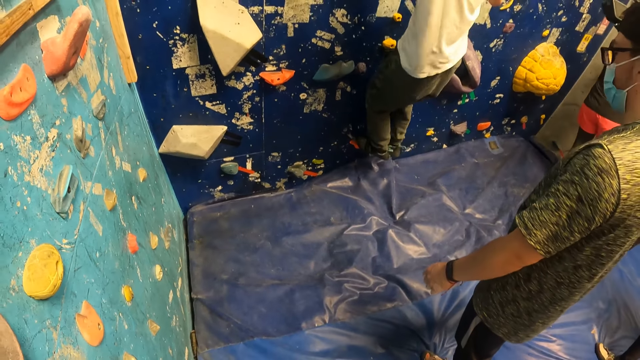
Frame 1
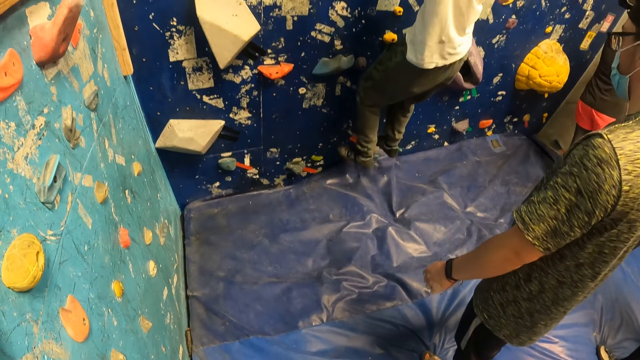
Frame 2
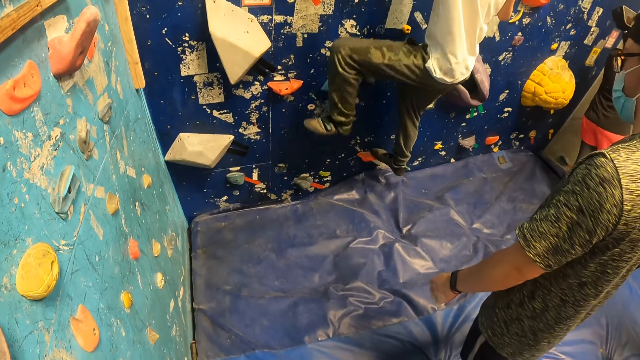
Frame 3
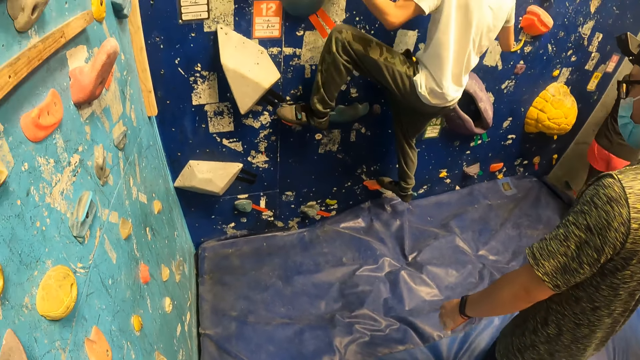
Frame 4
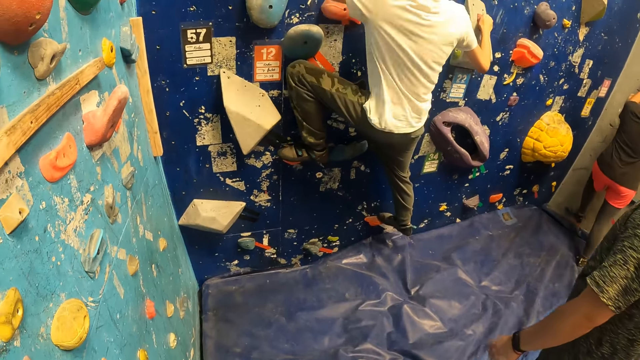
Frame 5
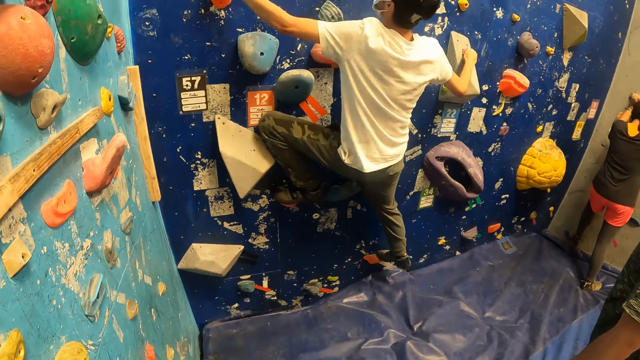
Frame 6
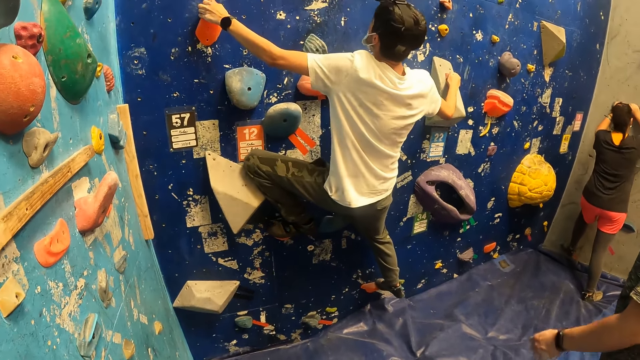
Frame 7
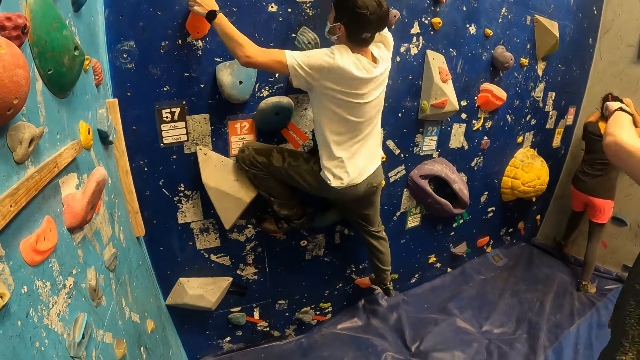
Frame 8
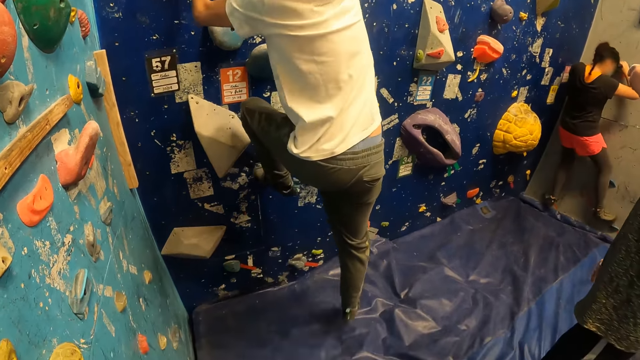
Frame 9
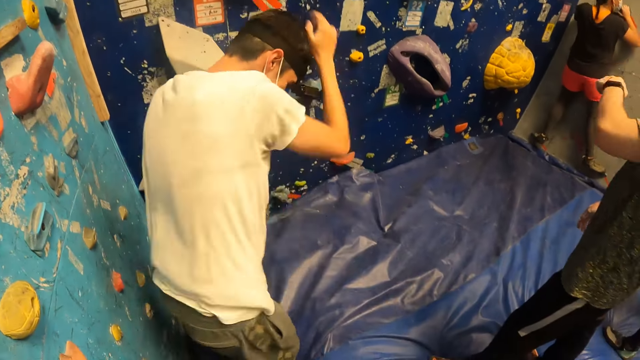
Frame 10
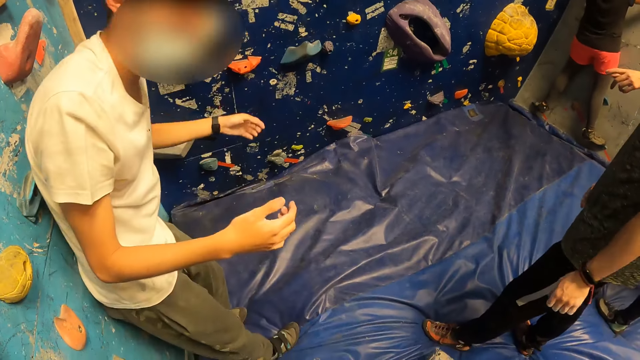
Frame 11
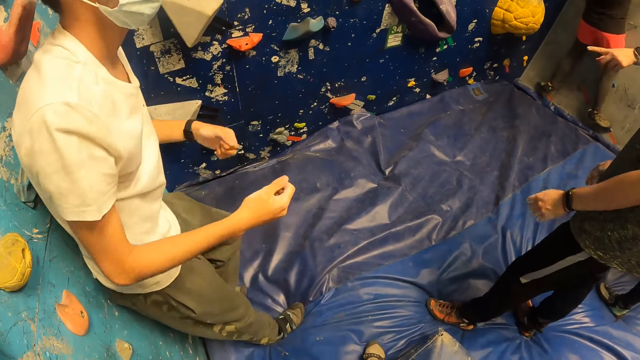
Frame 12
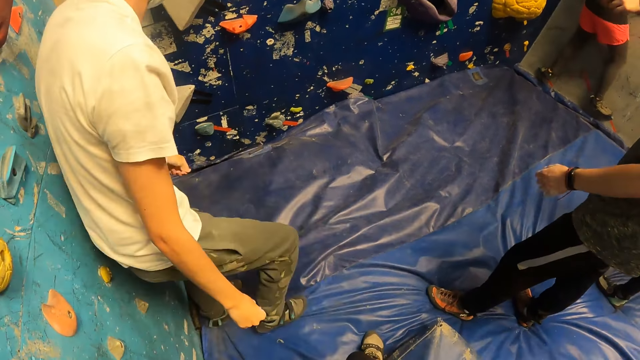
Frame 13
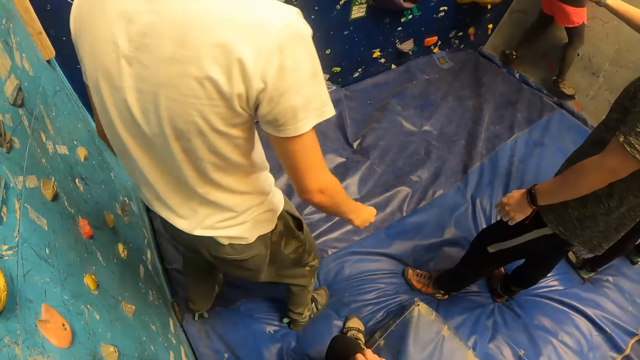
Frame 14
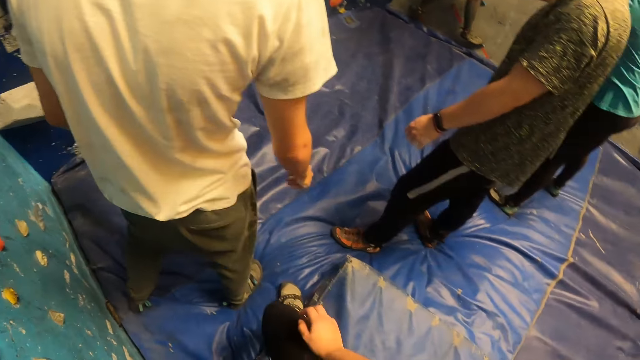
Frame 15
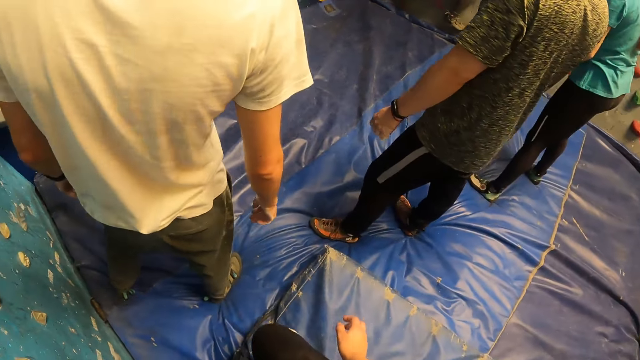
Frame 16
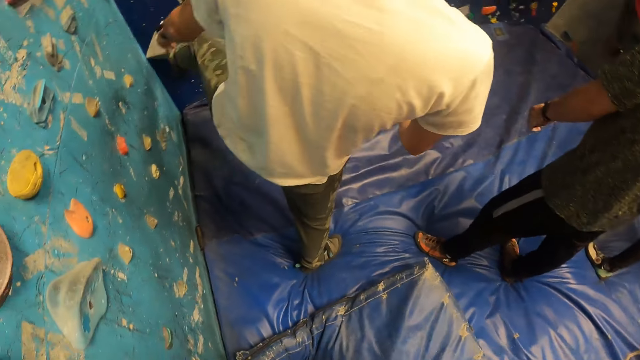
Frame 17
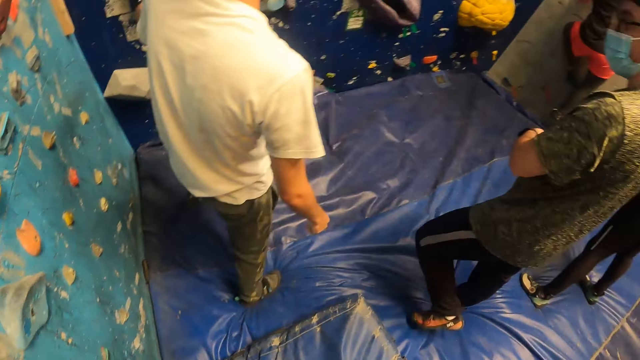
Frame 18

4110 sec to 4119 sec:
A woman climbs the bouldering wall. A man jumps down from the bouldering wall.

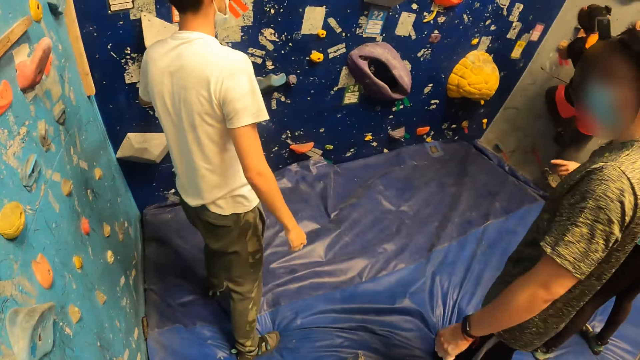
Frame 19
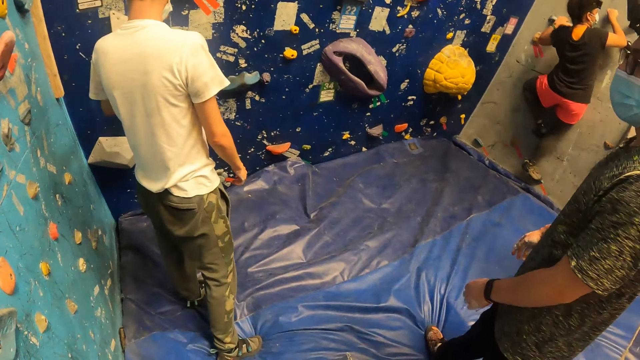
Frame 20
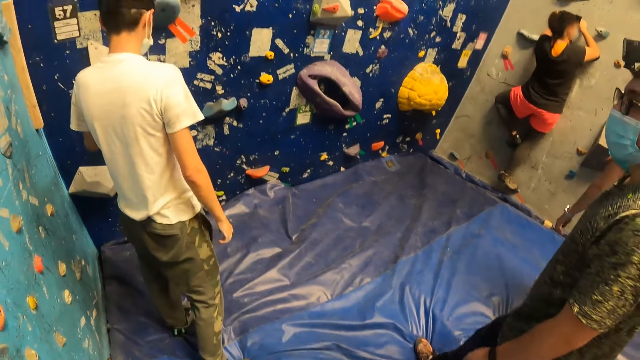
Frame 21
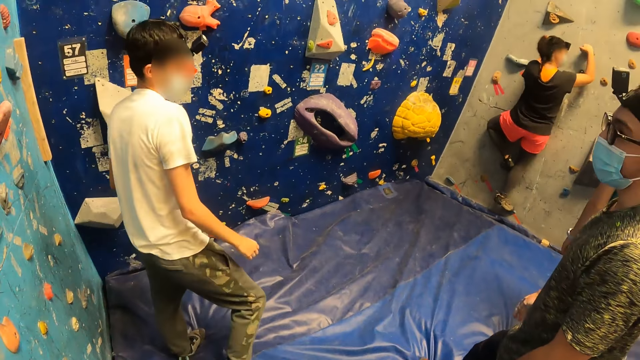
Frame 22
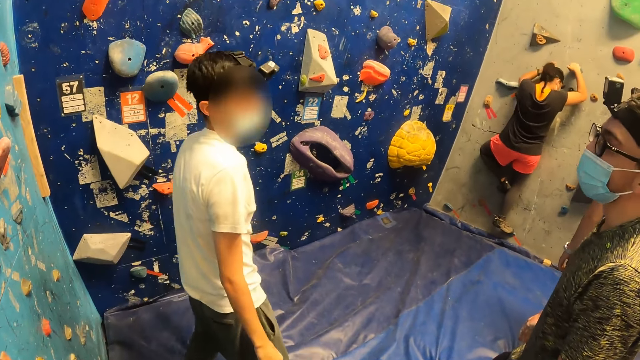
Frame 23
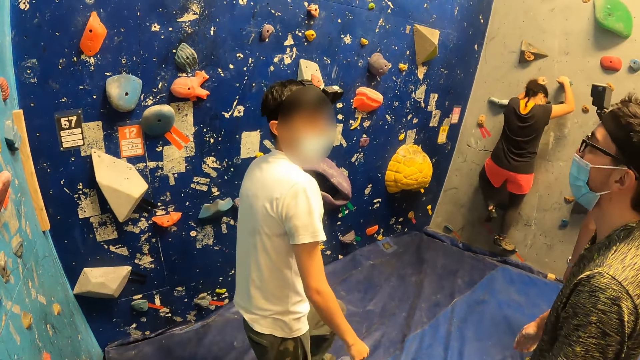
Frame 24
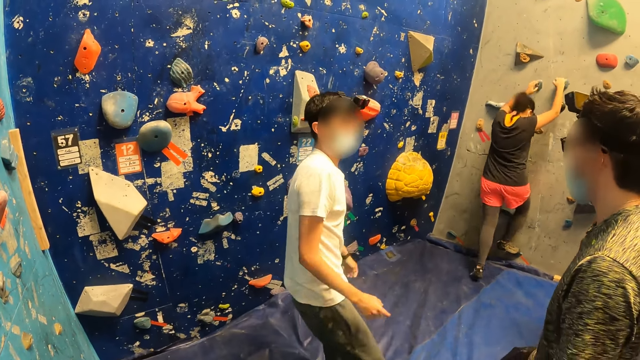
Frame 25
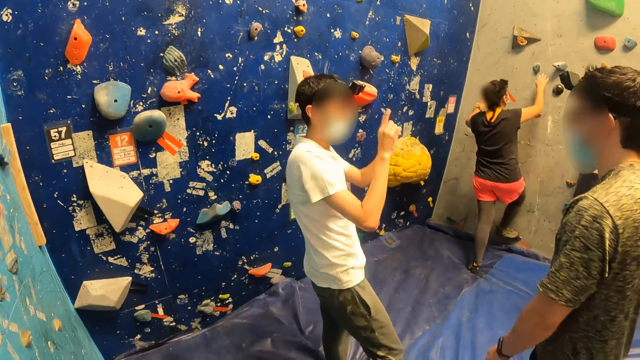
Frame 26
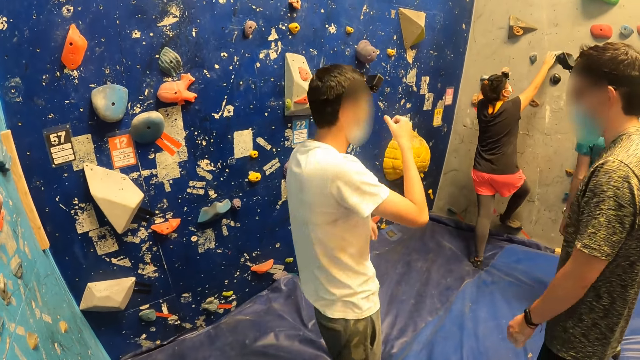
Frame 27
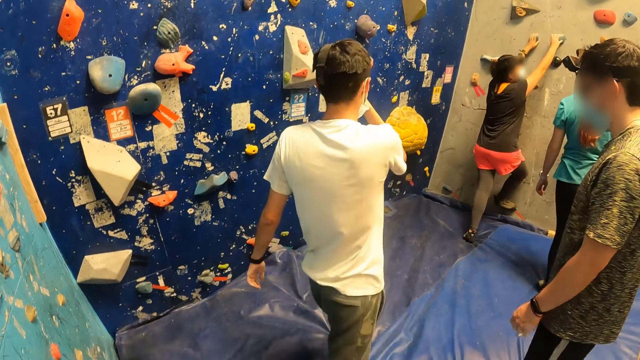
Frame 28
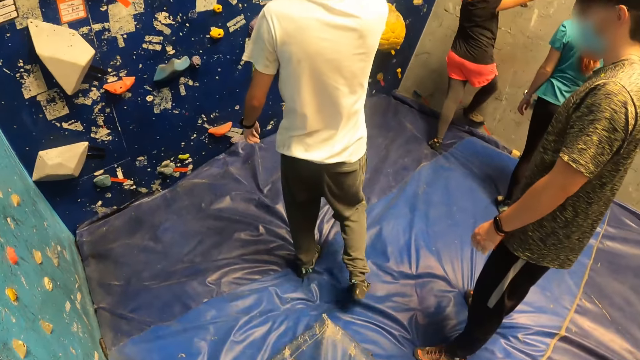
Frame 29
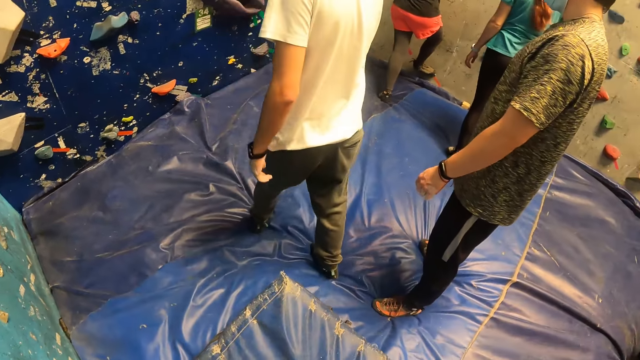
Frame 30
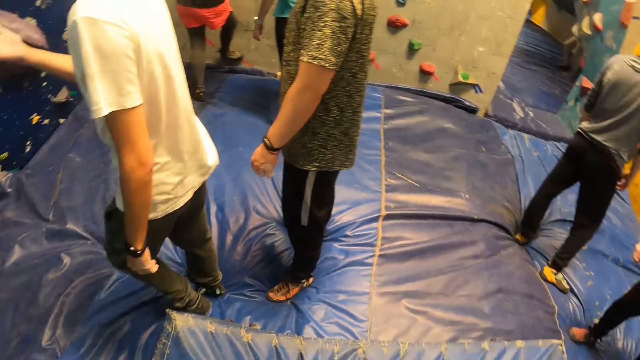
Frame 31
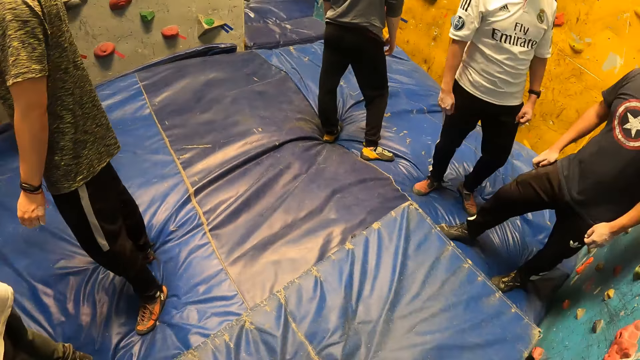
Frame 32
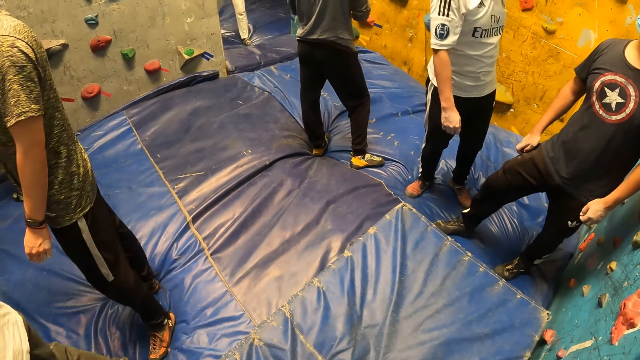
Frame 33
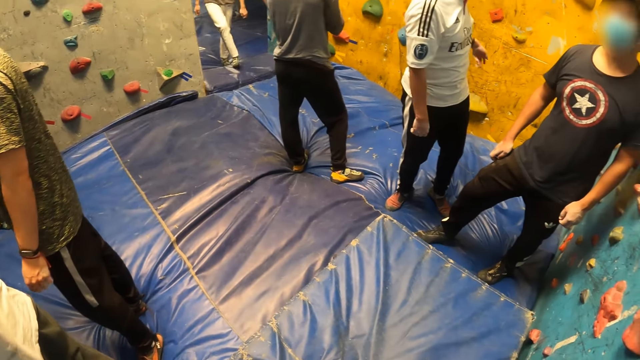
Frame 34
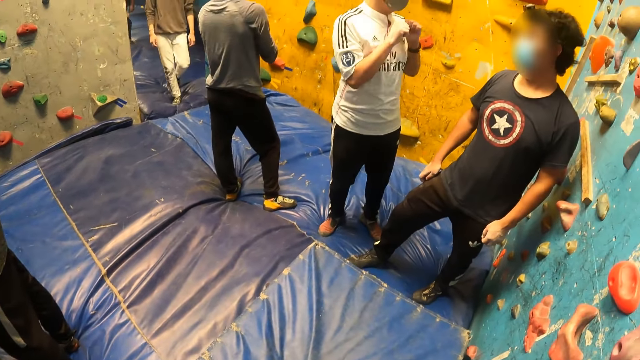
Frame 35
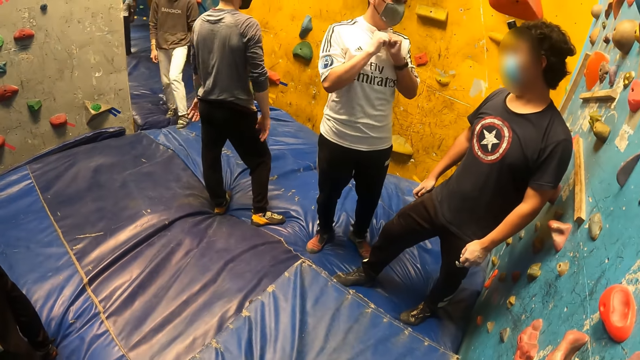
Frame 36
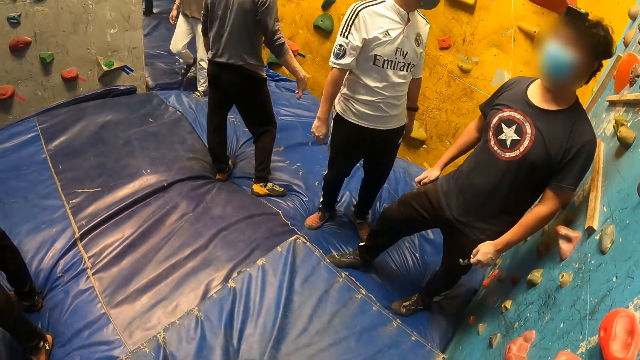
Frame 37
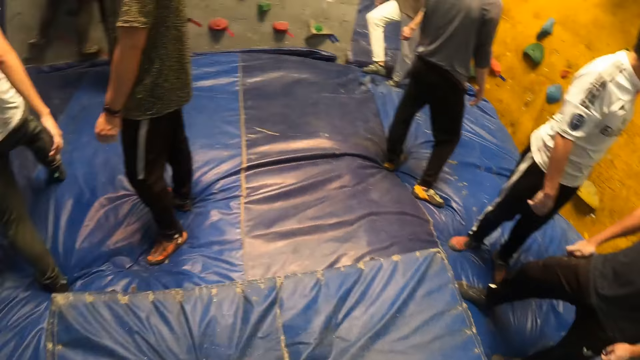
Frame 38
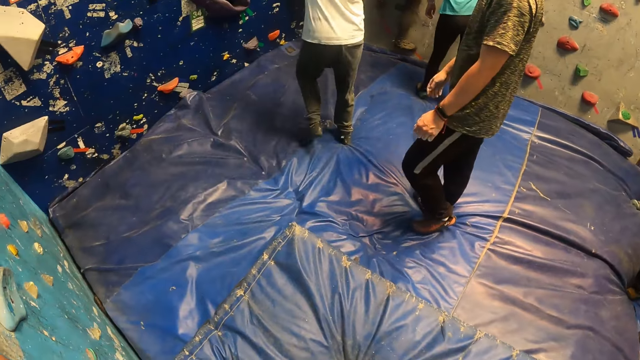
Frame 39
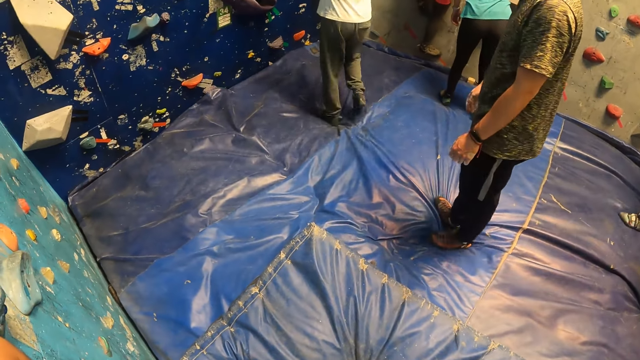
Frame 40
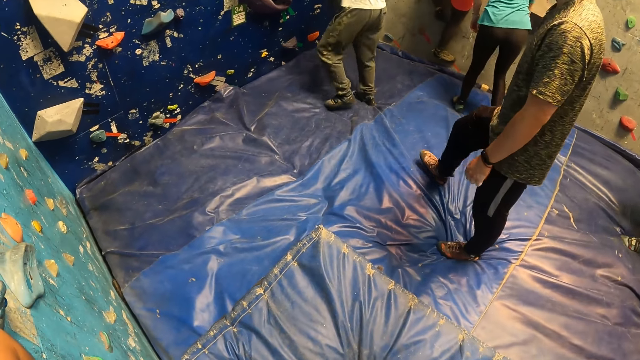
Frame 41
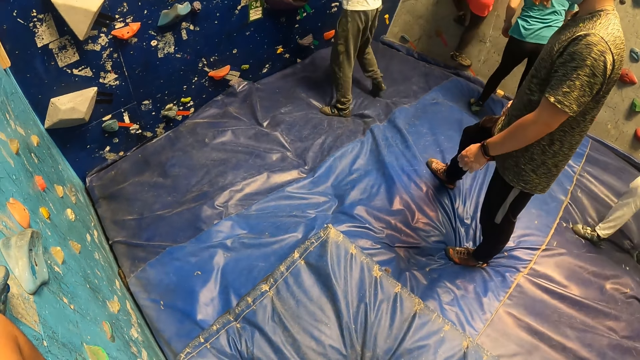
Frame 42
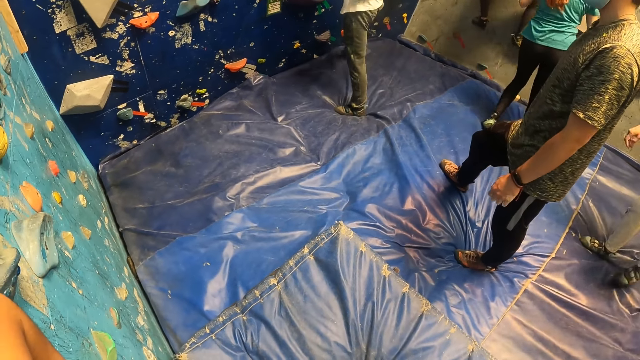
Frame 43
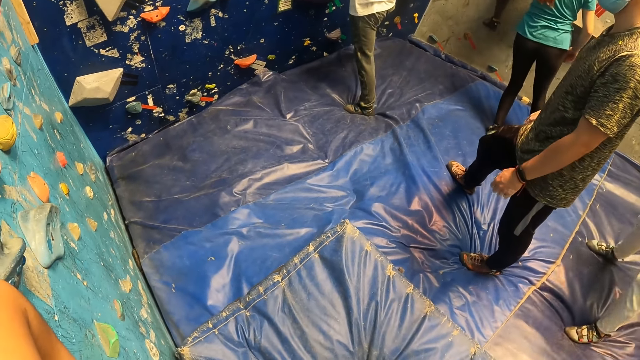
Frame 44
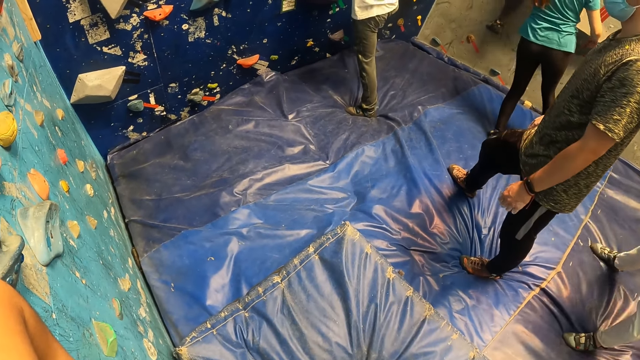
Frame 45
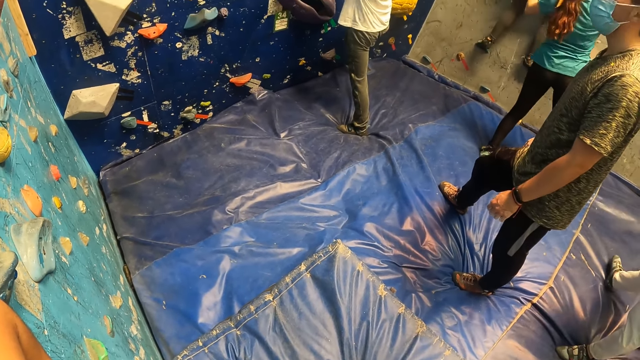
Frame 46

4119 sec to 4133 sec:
A man converses with another man. A woman comes down from the bouldering wall. The first man moves backwards. The camera wearer stares around. The first man places his right leg on a climbing hold.
